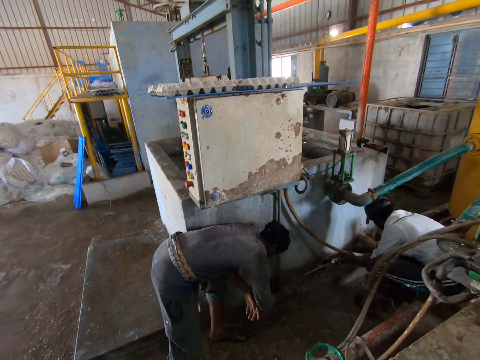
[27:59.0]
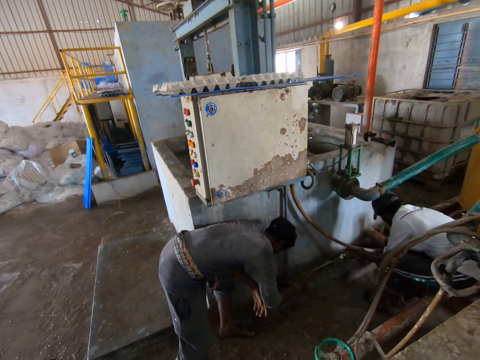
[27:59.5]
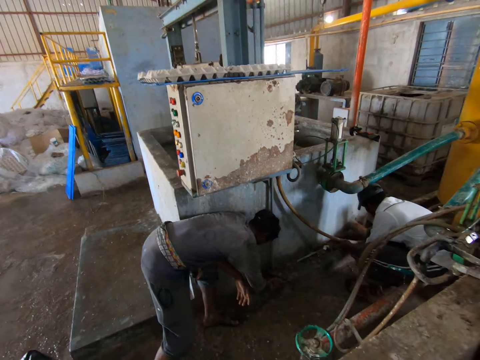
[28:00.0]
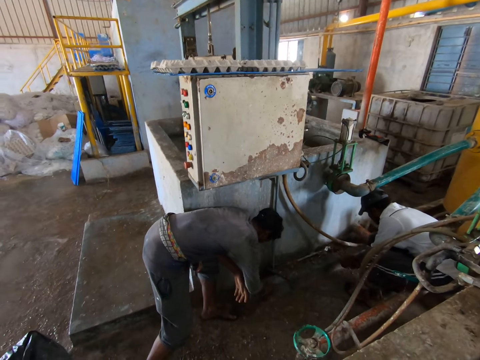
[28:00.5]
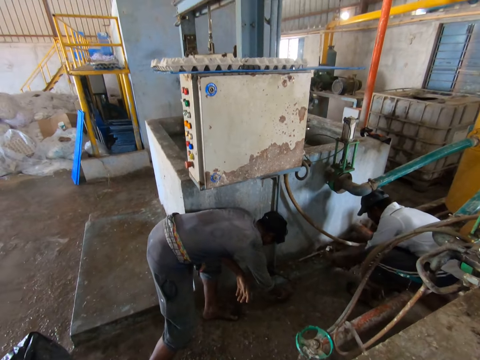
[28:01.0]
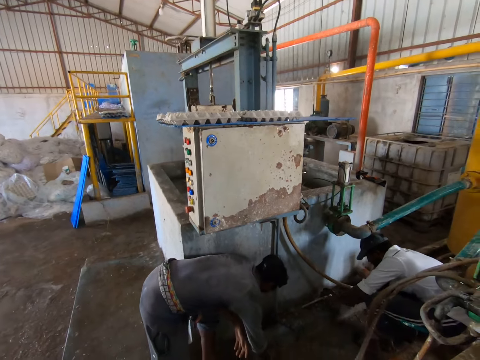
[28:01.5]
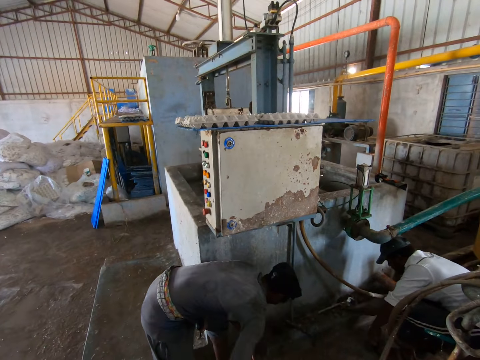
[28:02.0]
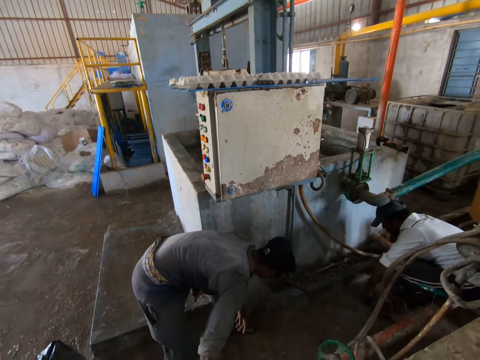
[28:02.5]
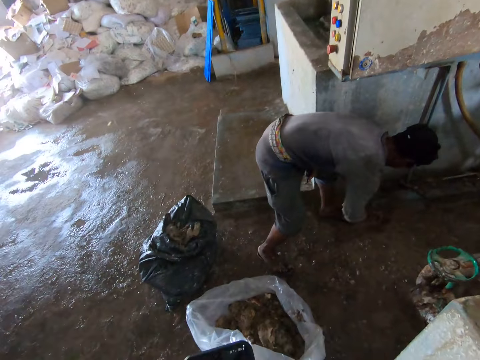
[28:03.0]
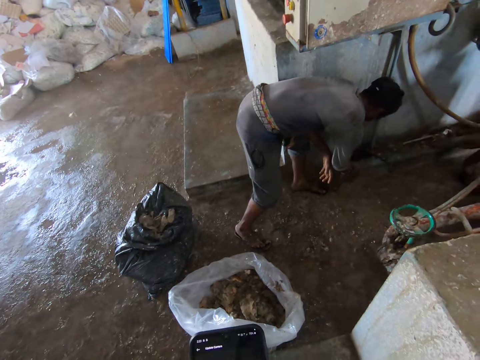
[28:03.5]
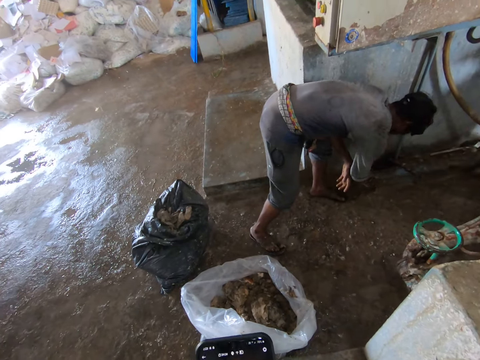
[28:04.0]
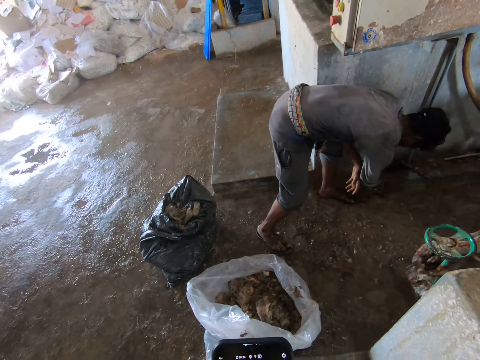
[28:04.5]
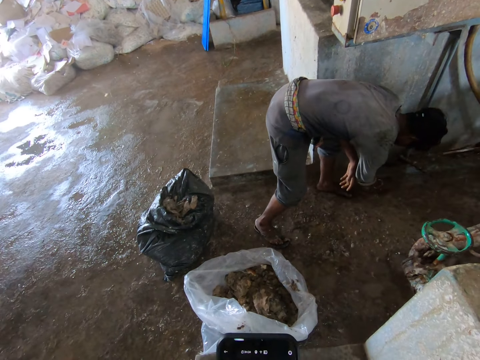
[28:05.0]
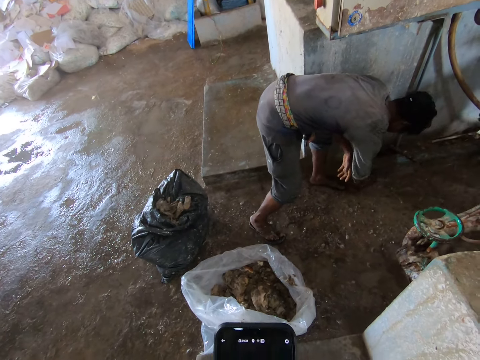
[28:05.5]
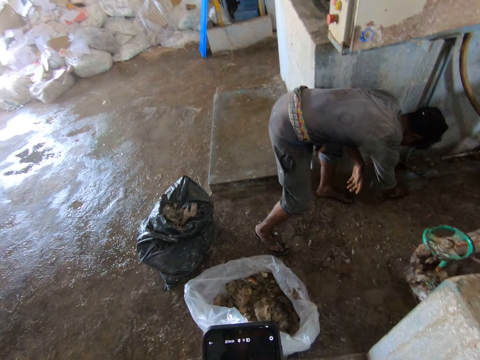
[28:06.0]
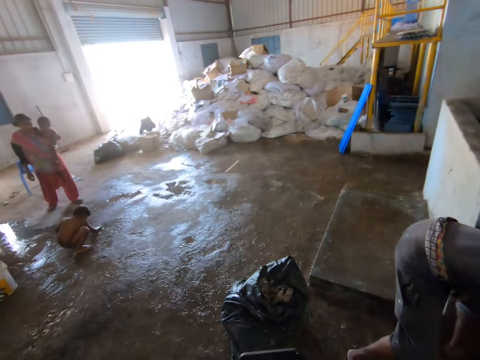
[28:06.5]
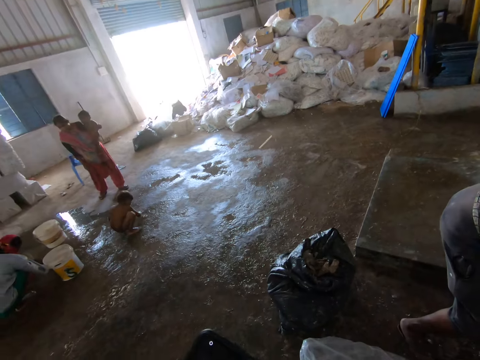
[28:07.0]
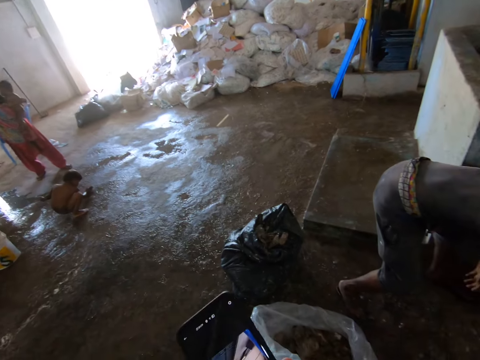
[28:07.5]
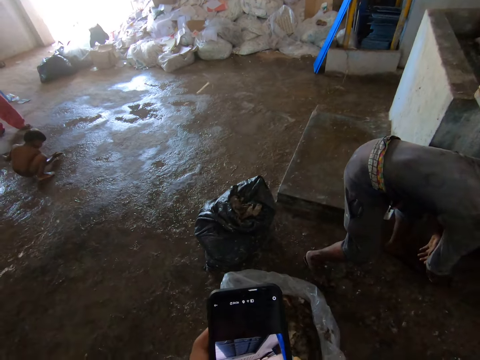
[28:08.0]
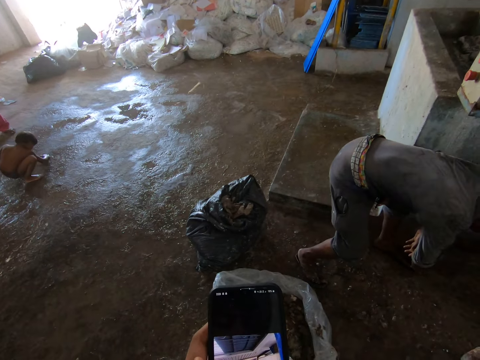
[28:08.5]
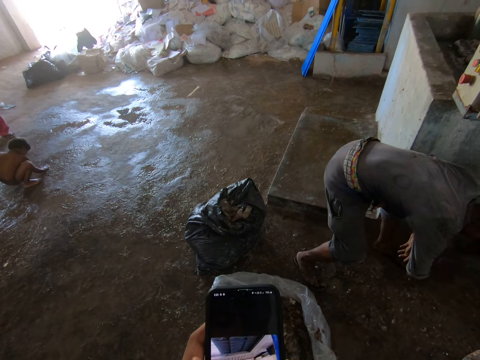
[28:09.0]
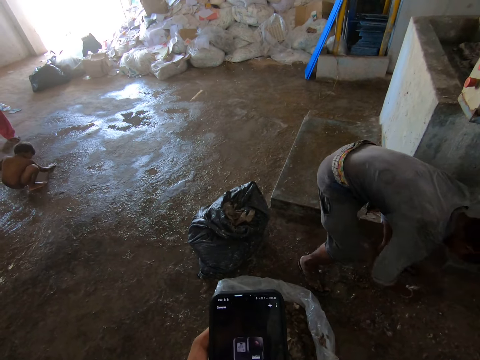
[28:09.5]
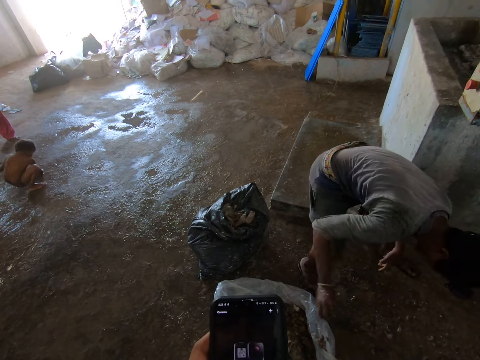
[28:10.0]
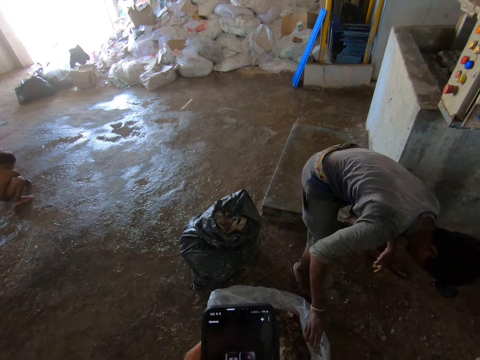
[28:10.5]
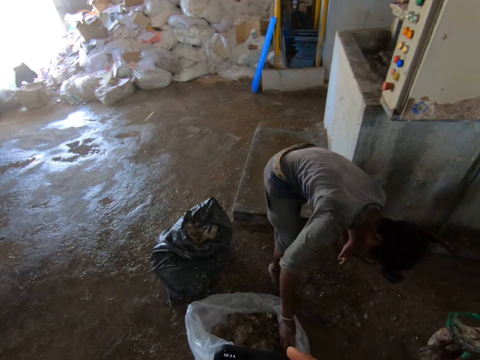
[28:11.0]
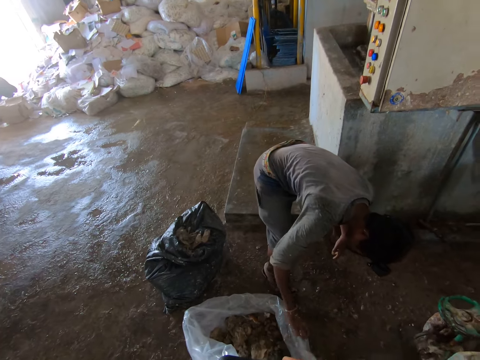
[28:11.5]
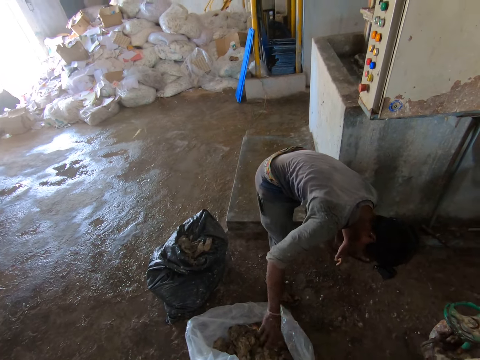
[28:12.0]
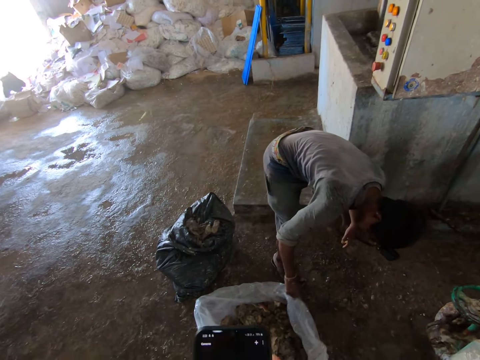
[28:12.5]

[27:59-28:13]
The camera wearer looks at the phone. They scroll the phone. A man drops sand in the bag.

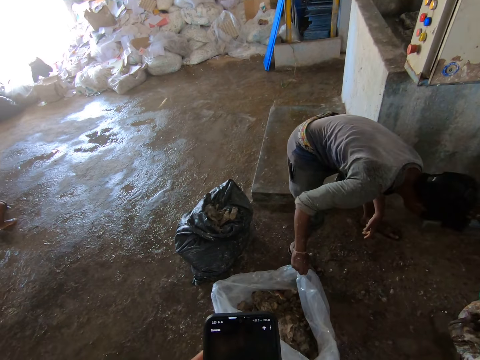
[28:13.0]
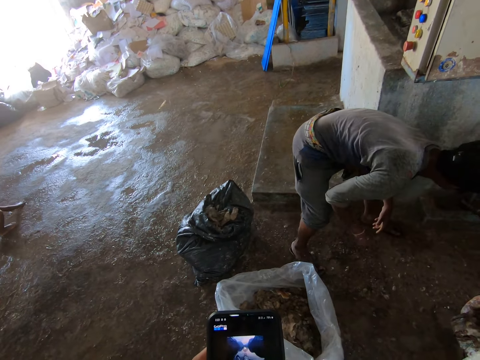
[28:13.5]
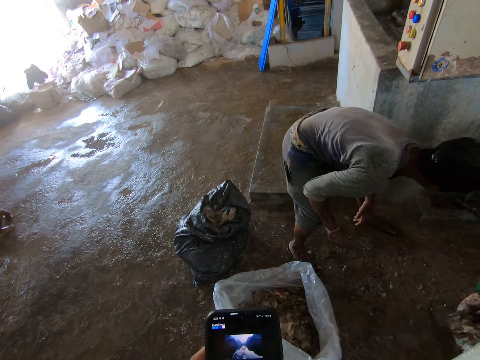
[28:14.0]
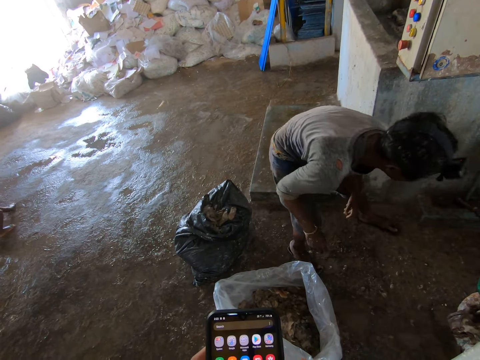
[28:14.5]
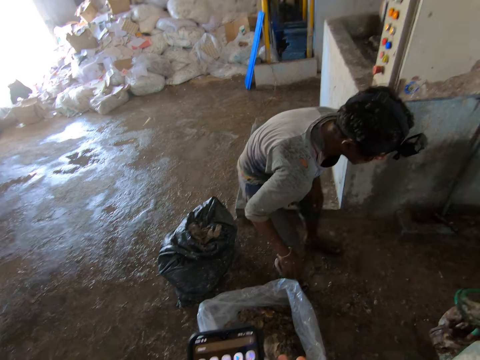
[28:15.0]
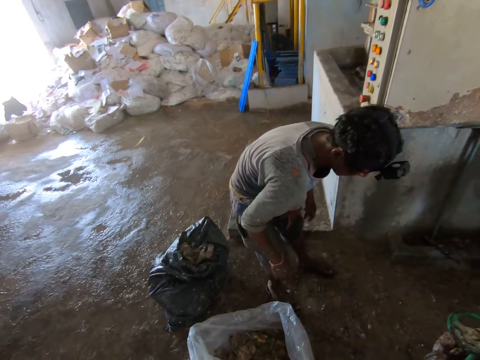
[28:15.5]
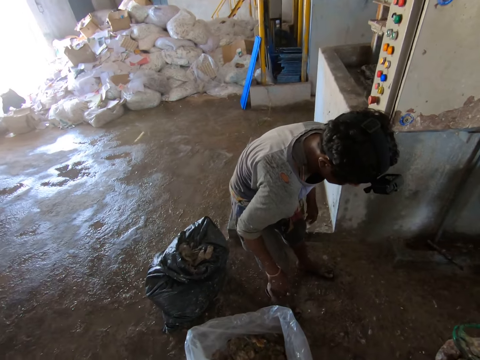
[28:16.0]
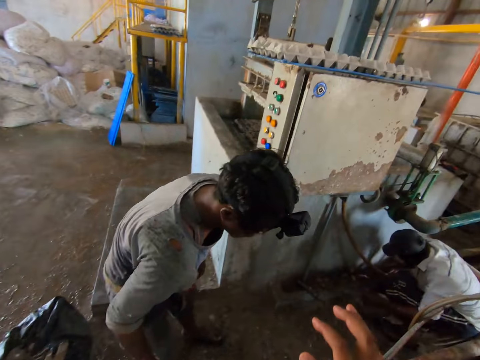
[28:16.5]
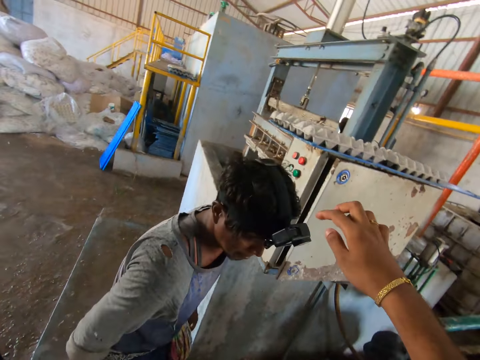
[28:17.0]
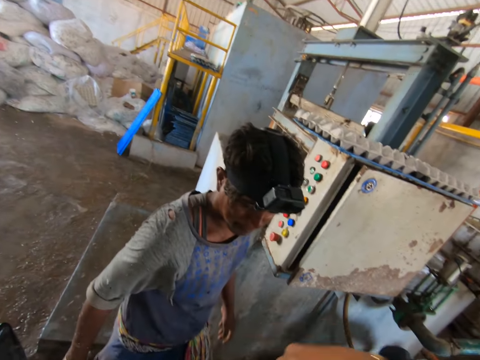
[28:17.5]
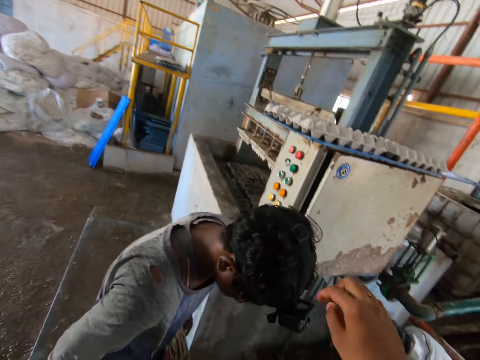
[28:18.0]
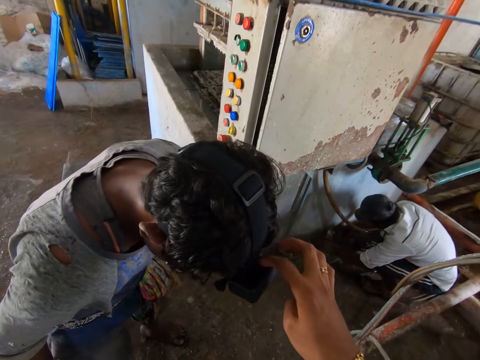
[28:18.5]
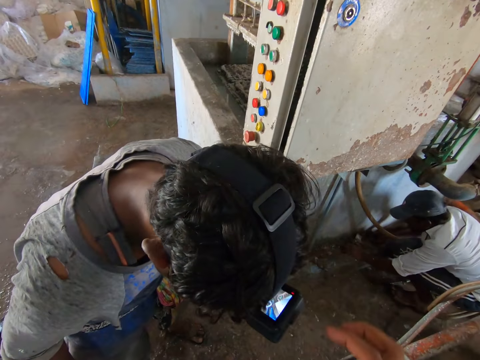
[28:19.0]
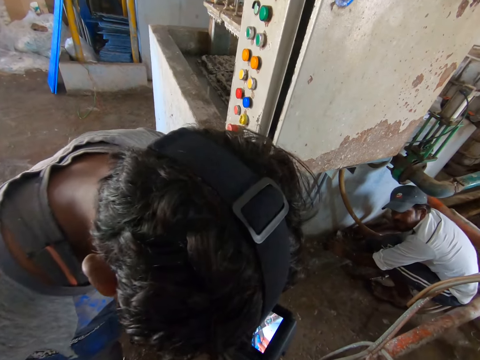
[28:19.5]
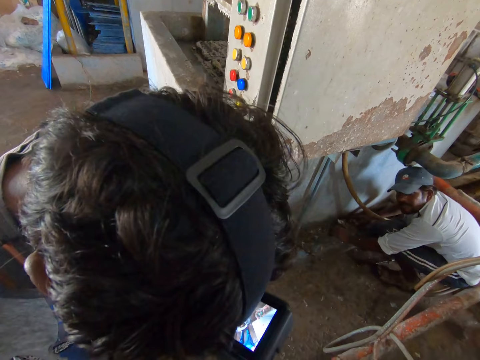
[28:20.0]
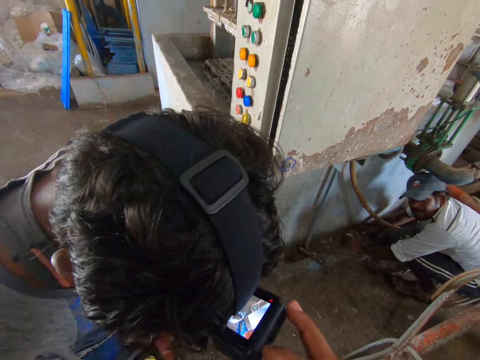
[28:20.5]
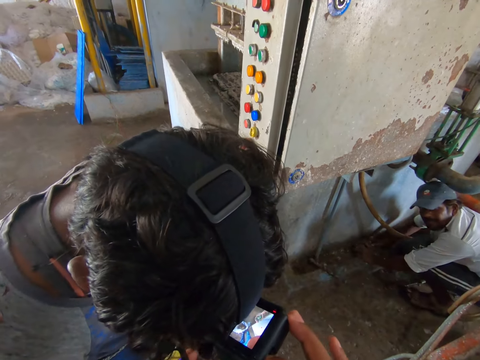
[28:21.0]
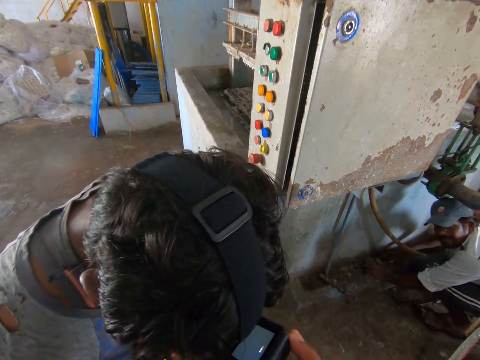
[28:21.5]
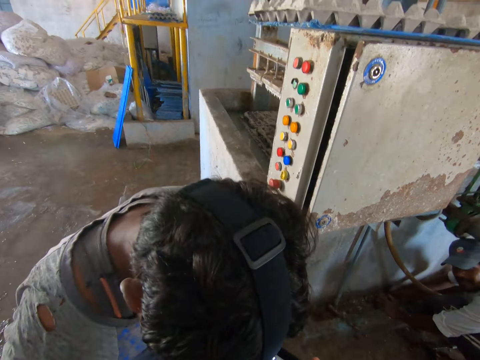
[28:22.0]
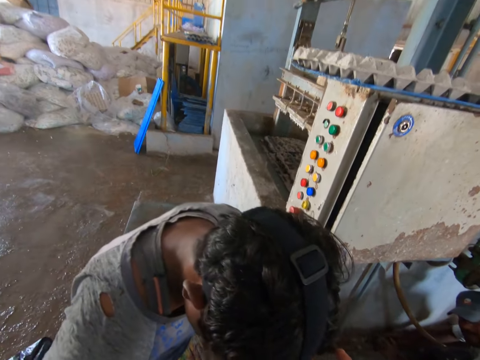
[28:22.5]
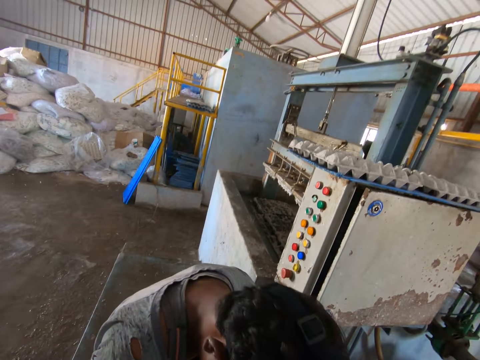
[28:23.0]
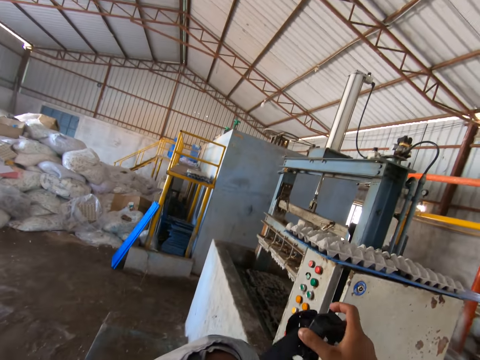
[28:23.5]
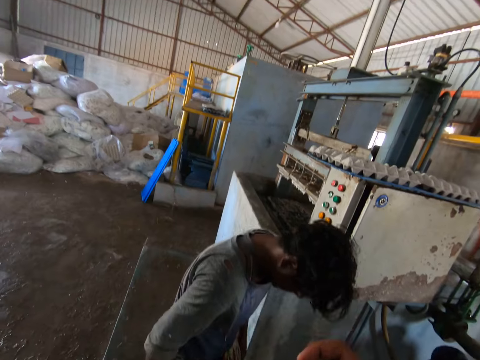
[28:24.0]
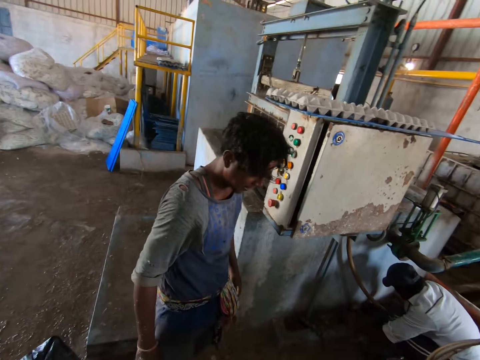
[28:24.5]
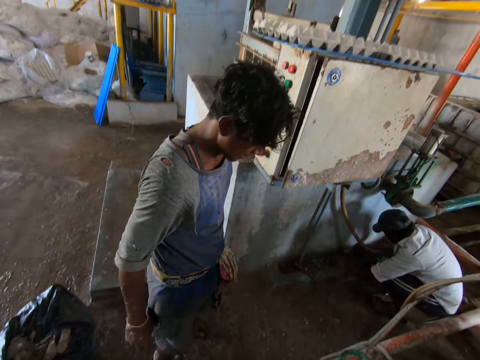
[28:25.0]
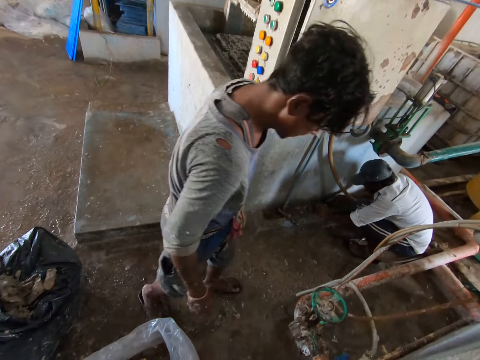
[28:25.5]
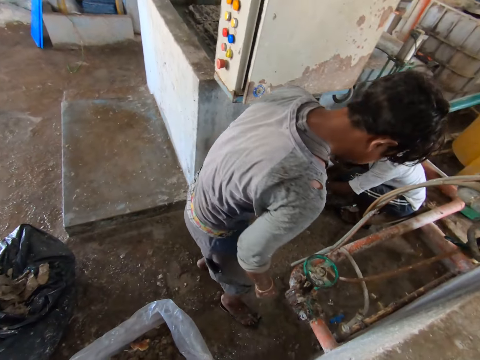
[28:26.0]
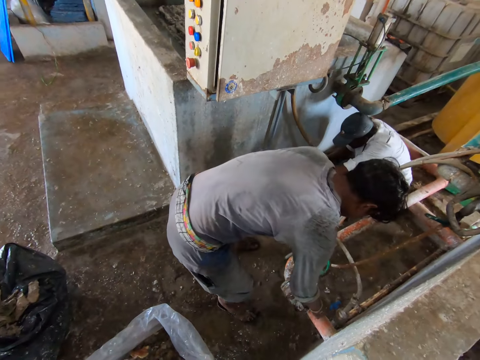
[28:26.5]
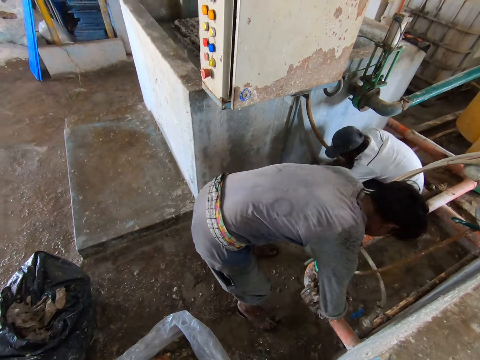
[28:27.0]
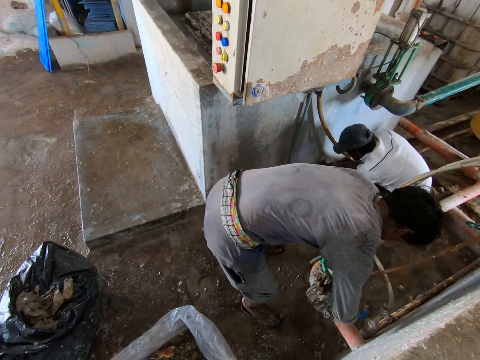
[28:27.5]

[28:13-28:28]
The camera wearer scrolls the phone. He points someone's camera. He raises his right hand. He touches the camera with a finger. He turns on the camera with his right hand. He presses the camera. He adjusts the camera with his right hand. He converses. He removes the camera with his right hand.
